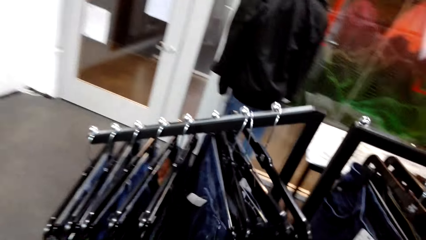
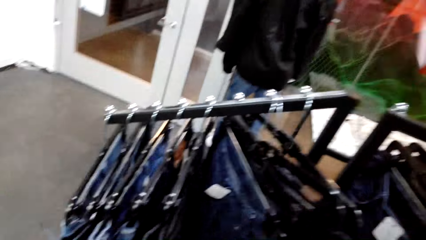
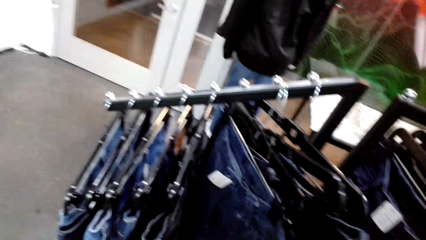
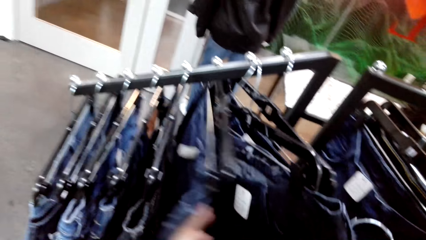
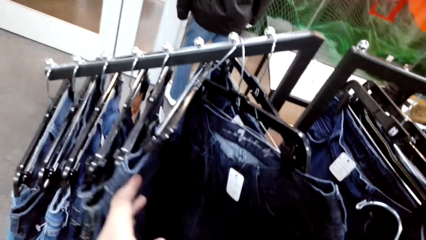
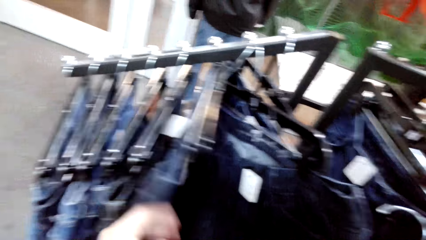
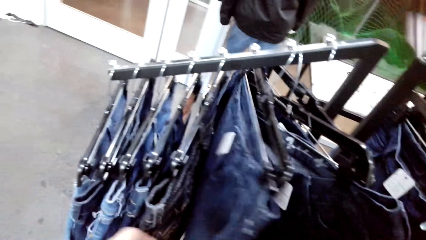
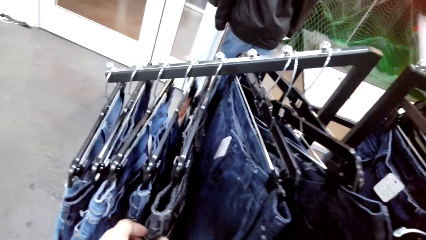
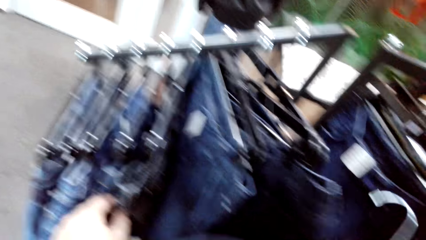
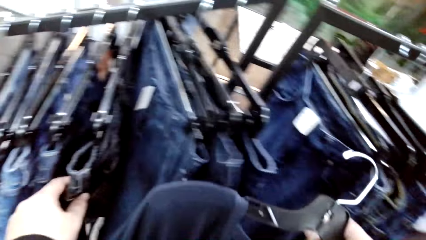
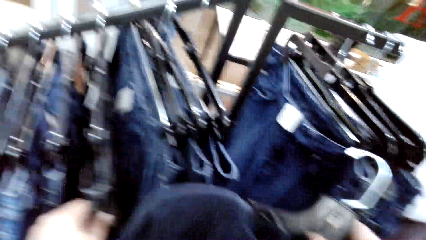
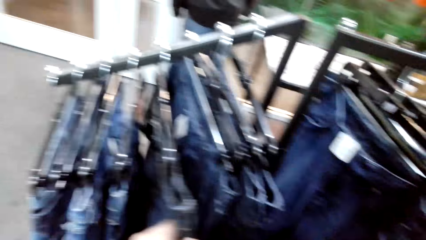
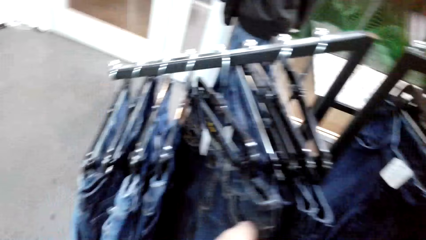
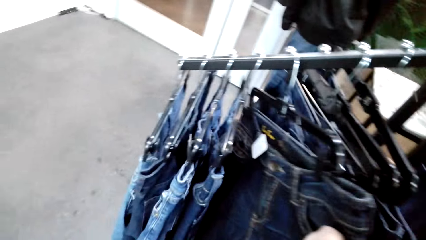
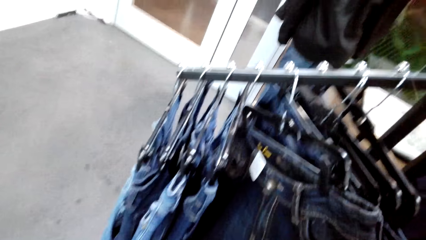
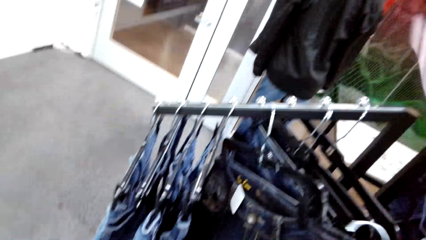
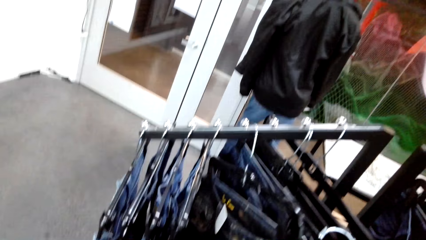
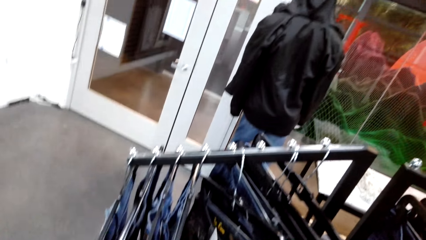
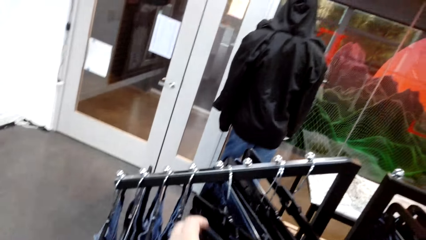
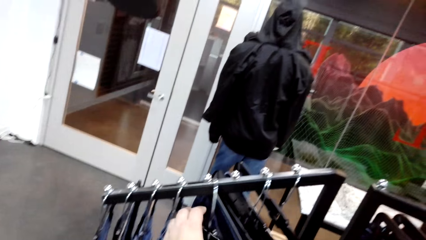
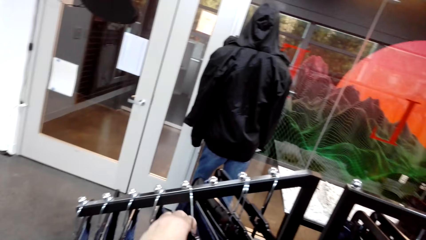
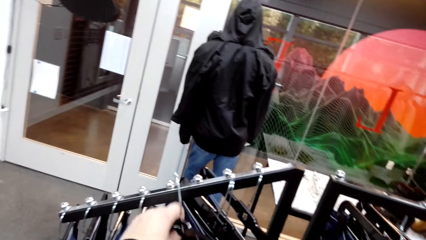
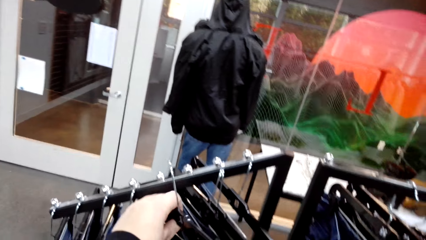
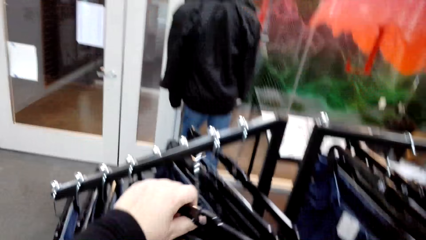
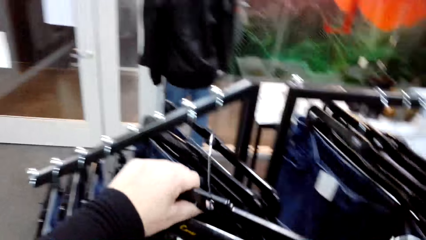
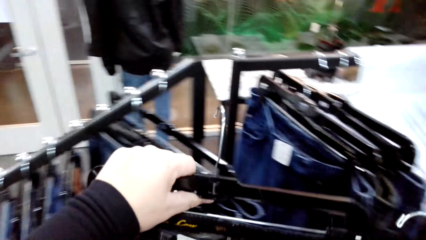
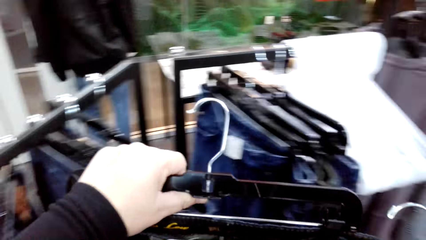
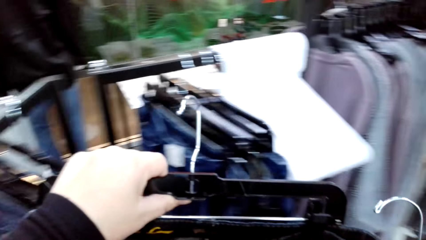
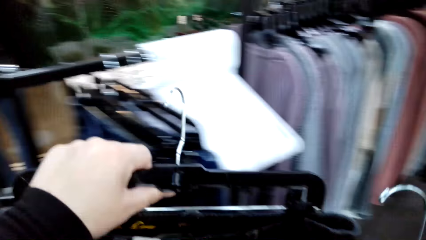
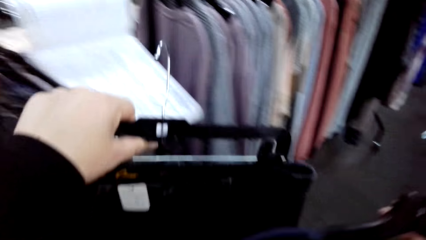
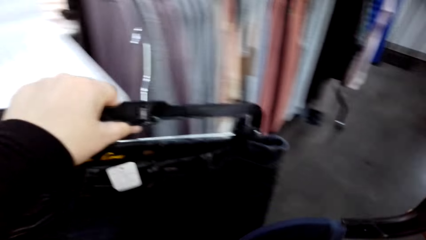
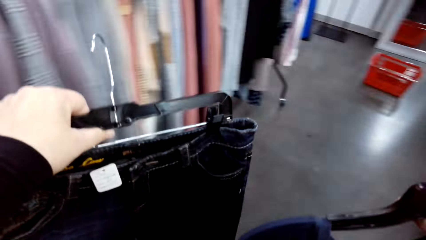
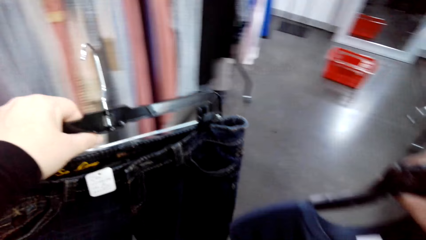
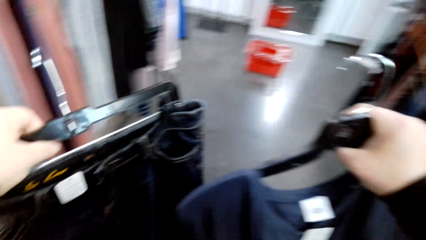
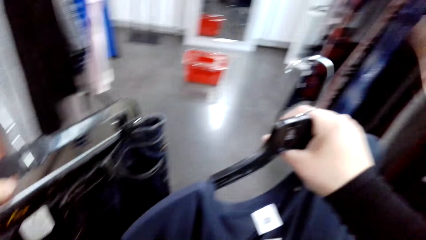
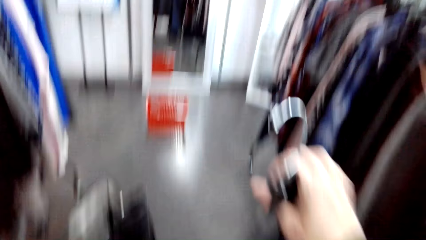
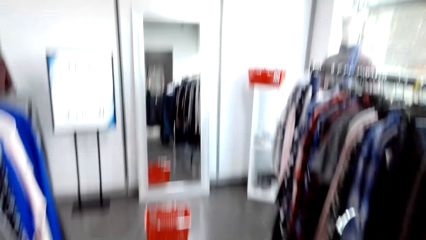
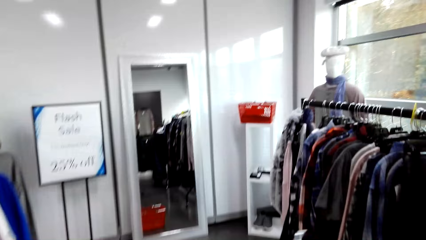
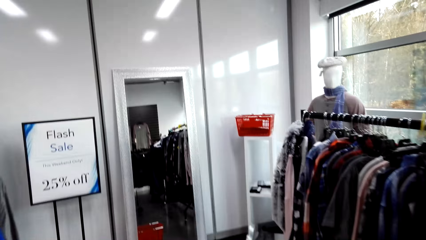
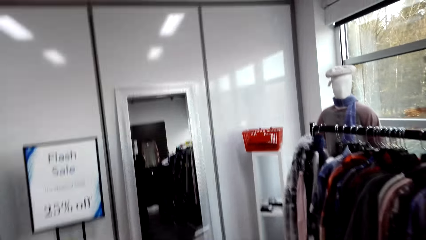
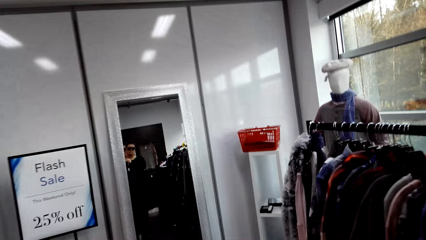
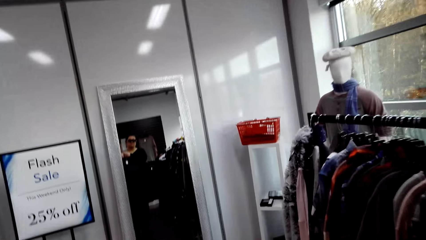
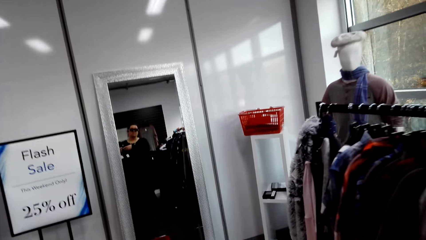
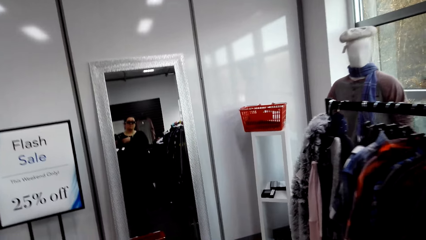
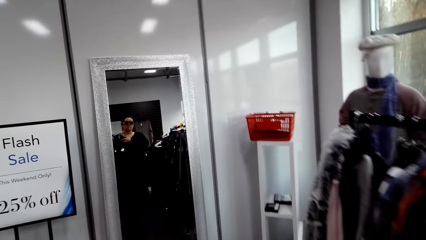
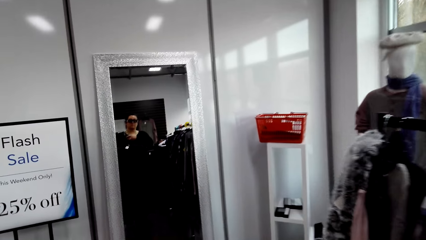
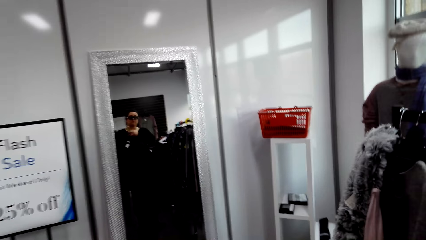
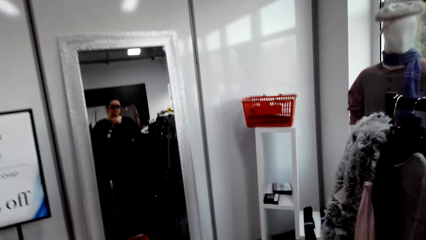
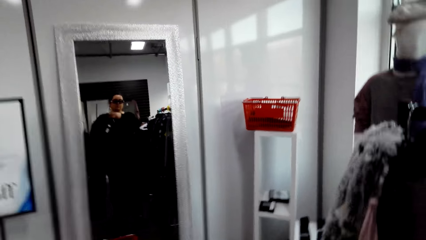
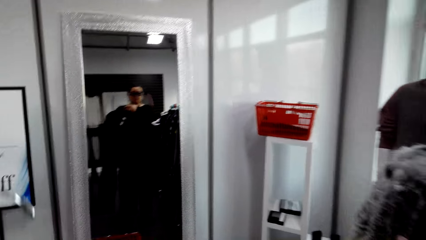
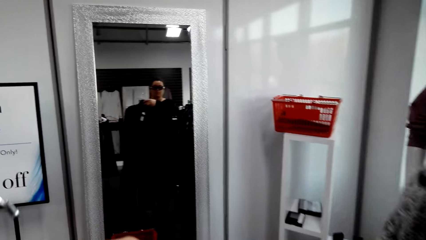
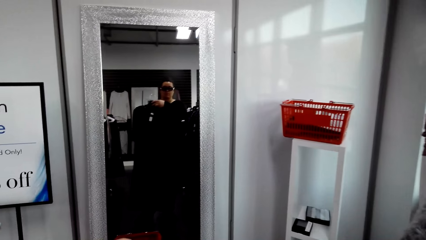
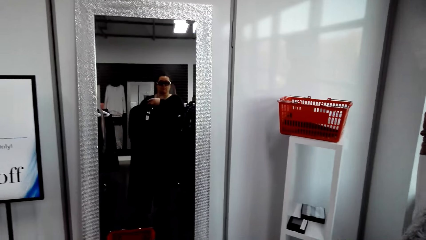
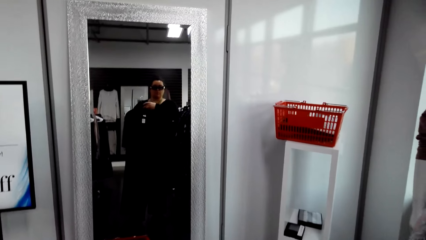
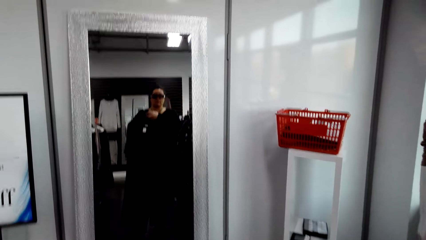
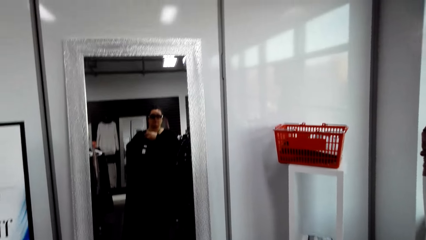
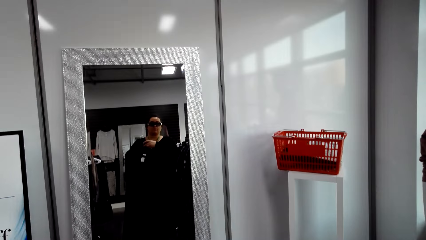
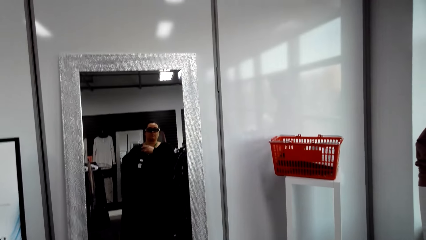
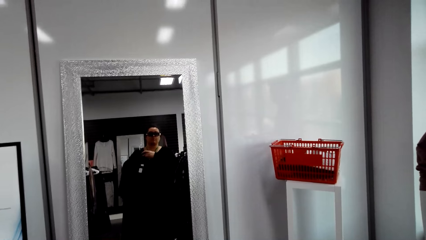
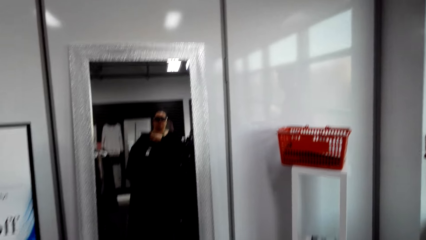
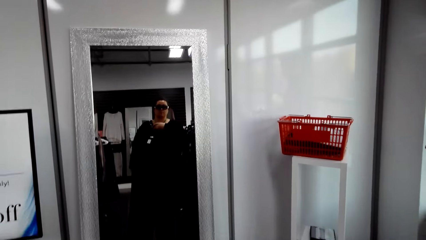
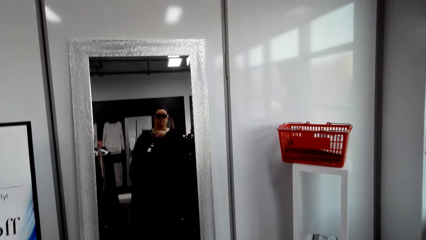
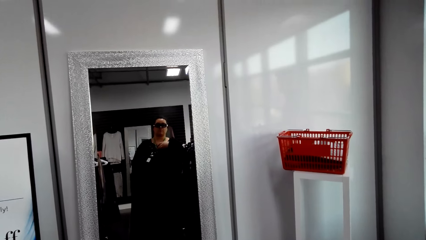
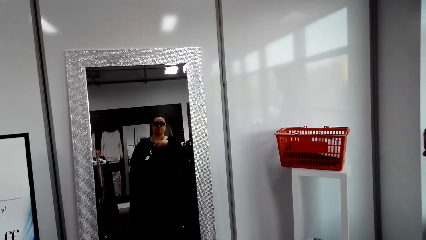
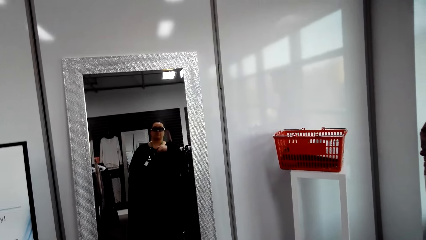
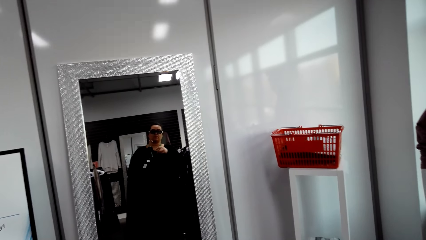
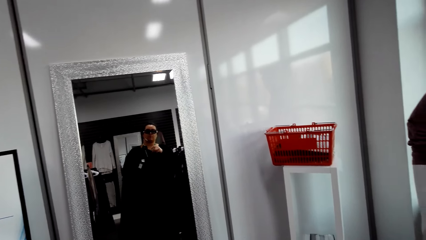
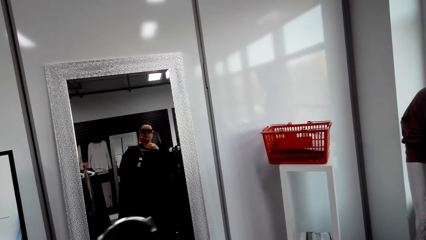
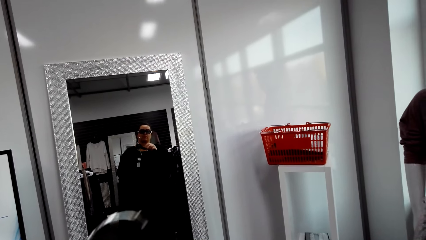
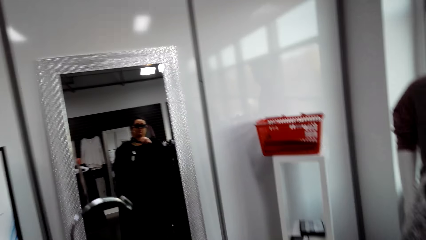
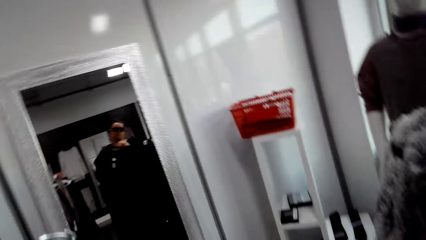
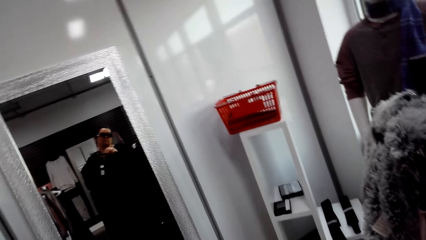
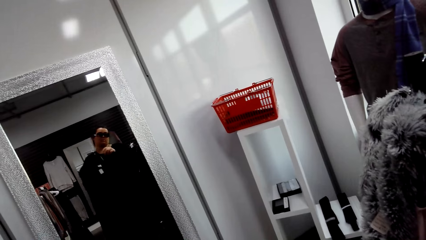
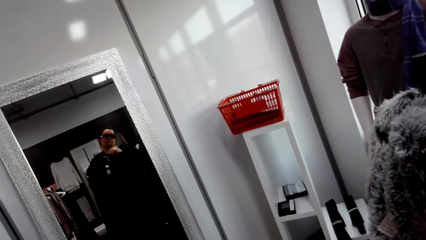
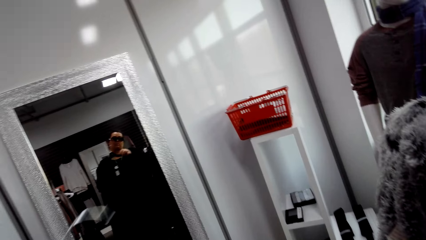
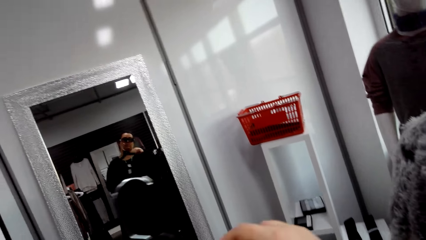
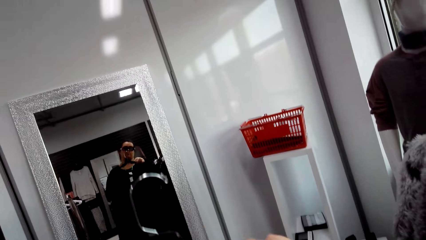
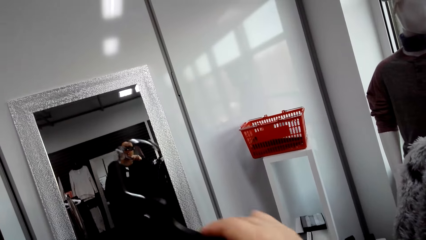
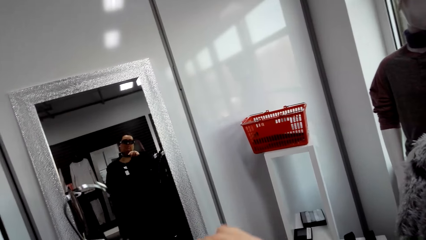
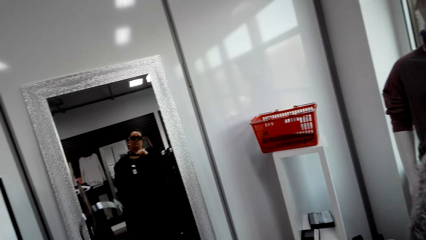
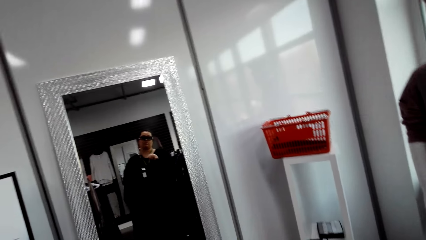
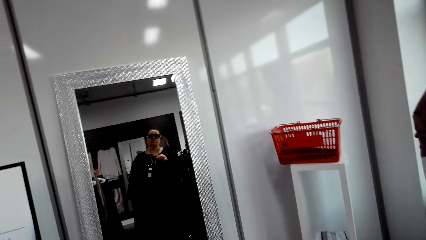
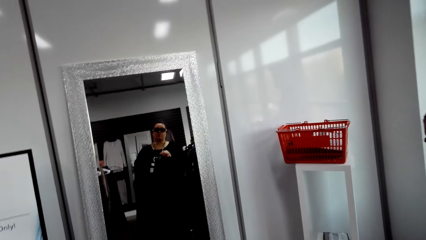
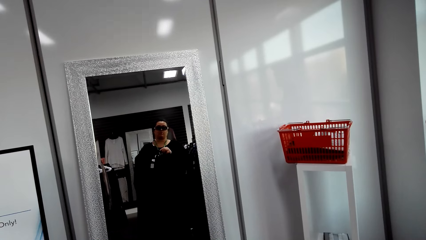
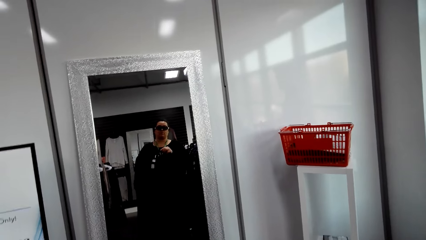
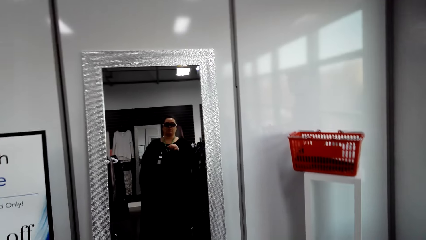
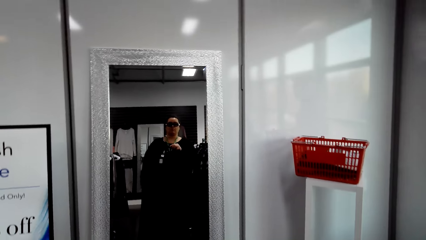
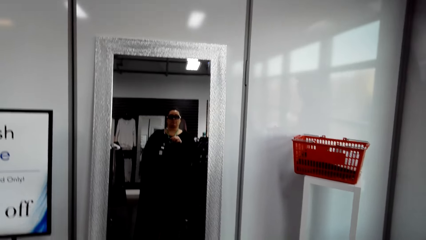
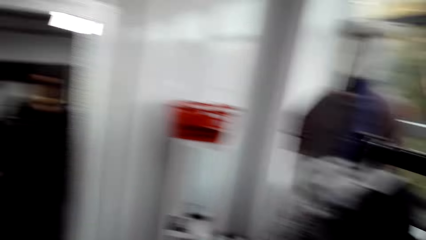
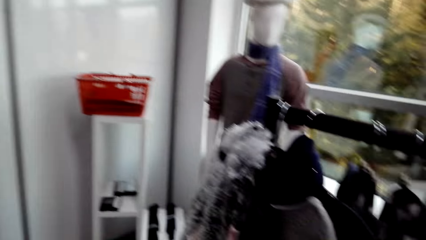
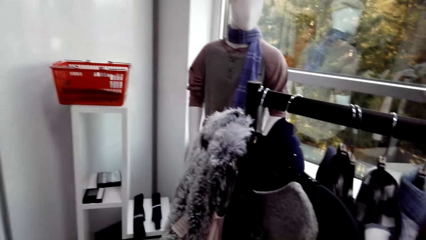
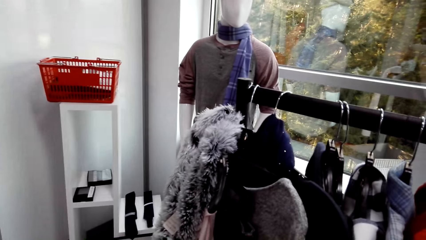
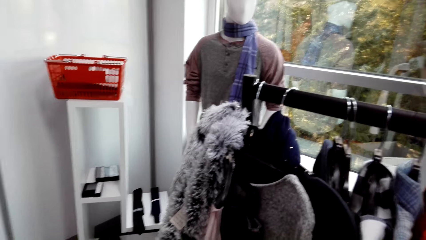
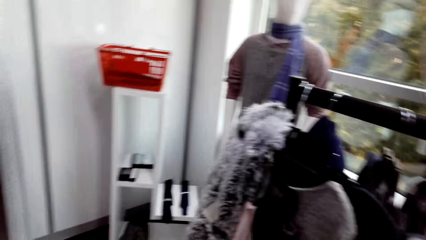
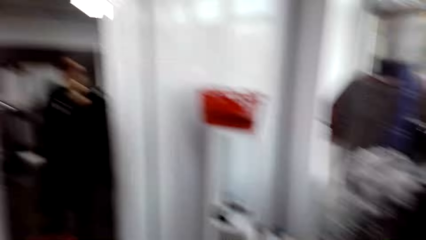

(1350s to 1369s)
The camera wearer touches the jeans. They move clothes on the clothes hanging rod. They touch the jeans again. They hold the cloth. They look at the mirror. They shake the clothes.
